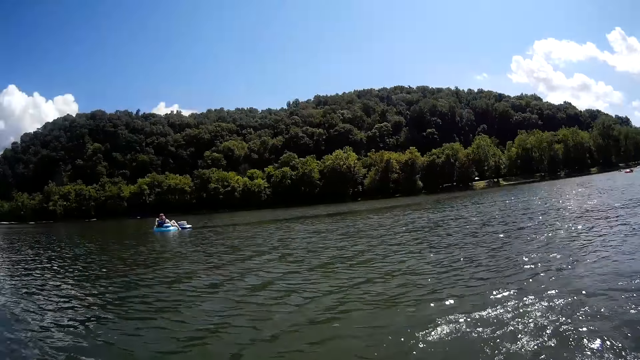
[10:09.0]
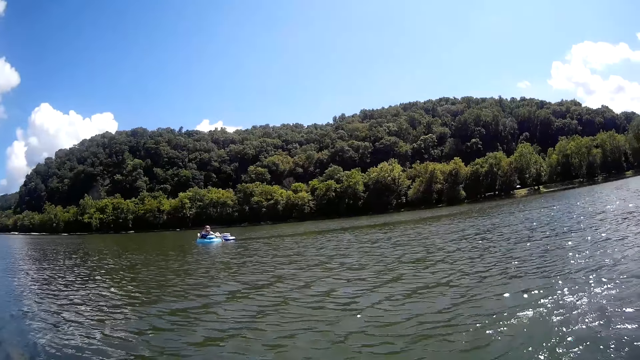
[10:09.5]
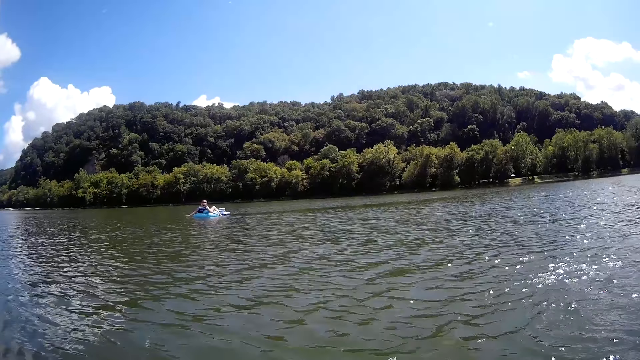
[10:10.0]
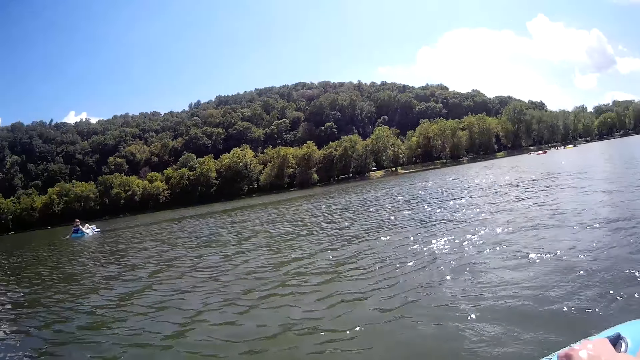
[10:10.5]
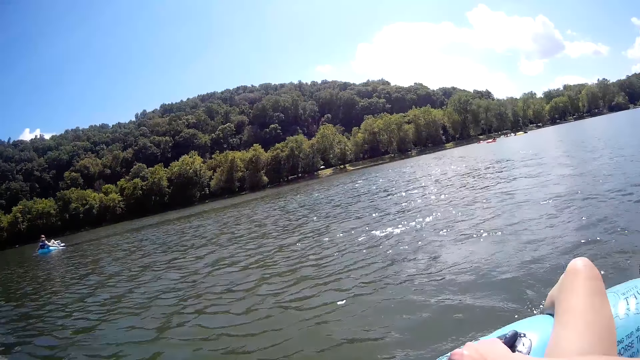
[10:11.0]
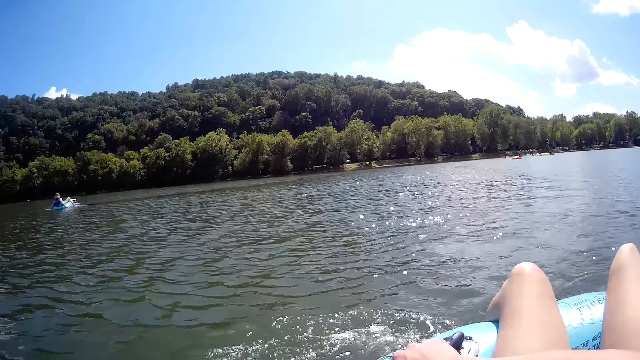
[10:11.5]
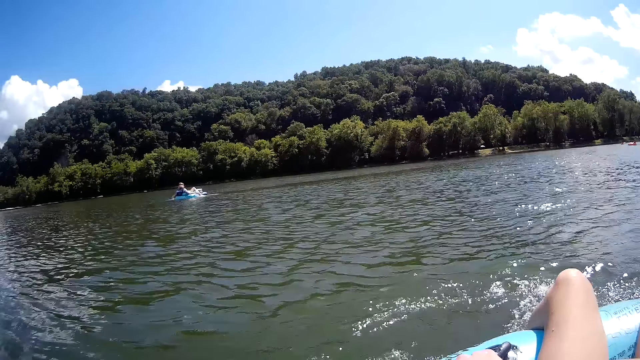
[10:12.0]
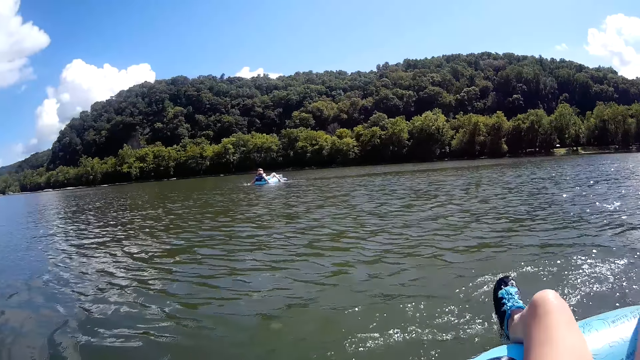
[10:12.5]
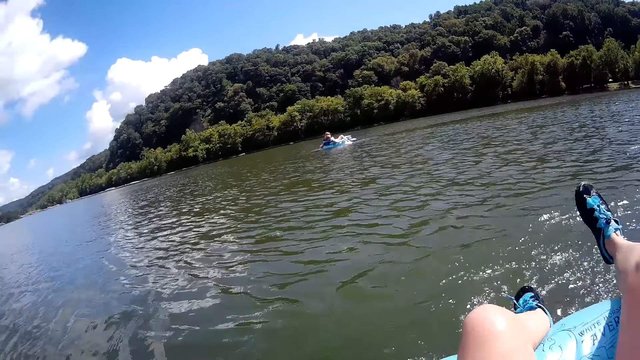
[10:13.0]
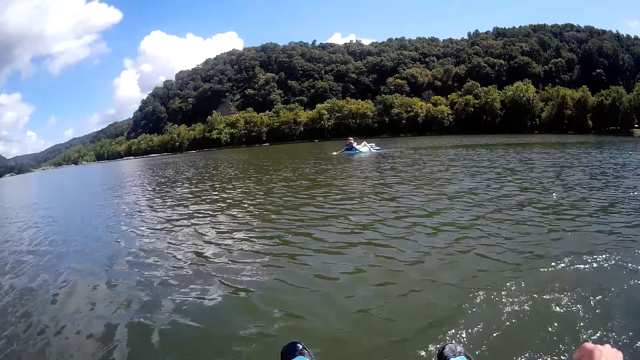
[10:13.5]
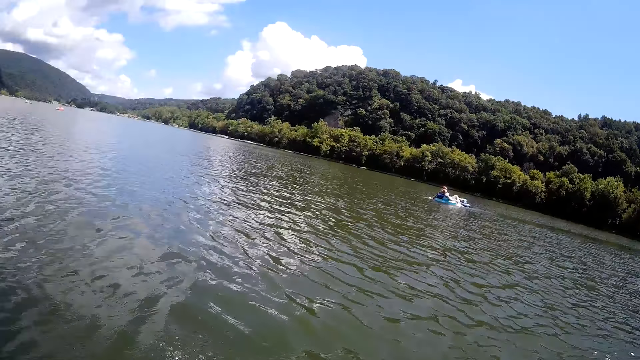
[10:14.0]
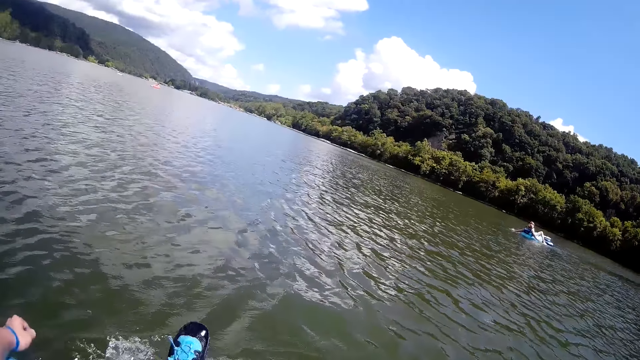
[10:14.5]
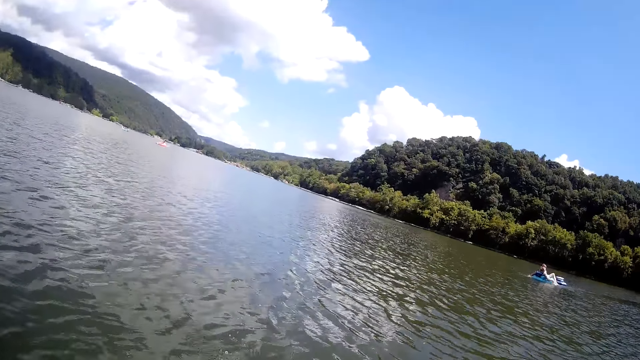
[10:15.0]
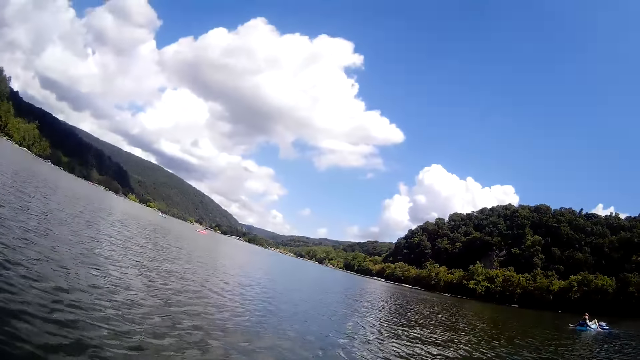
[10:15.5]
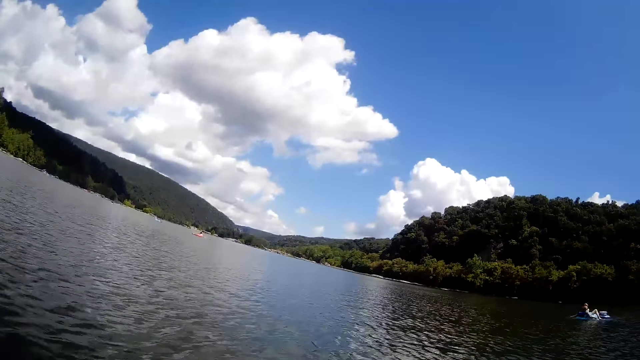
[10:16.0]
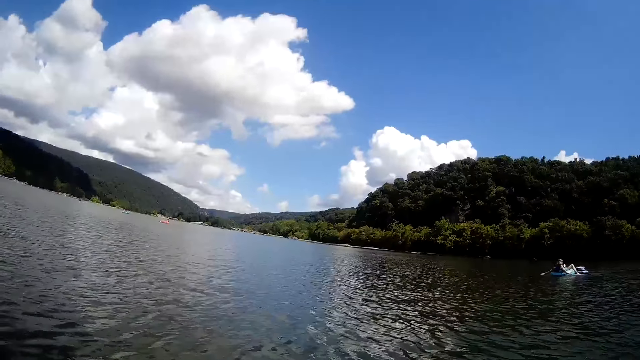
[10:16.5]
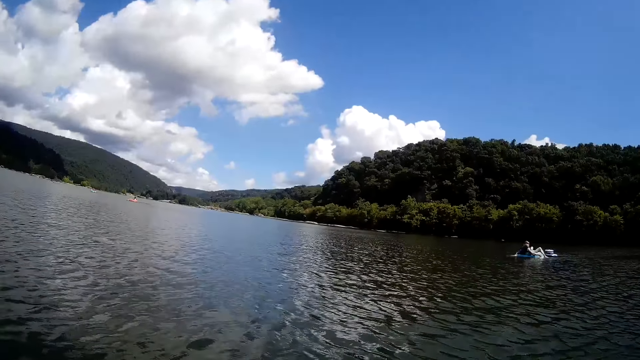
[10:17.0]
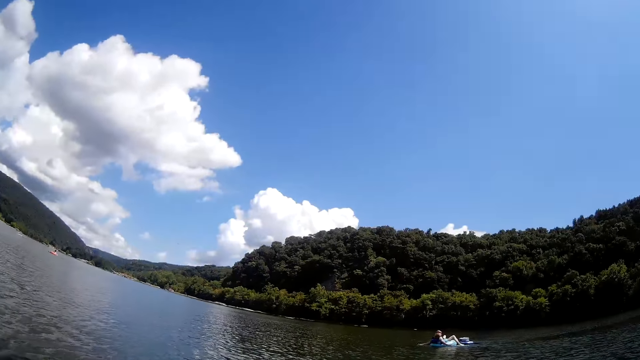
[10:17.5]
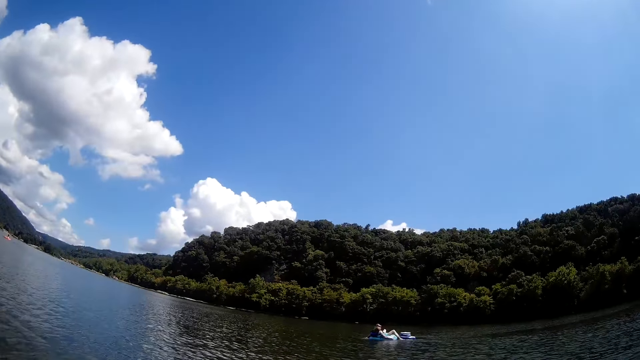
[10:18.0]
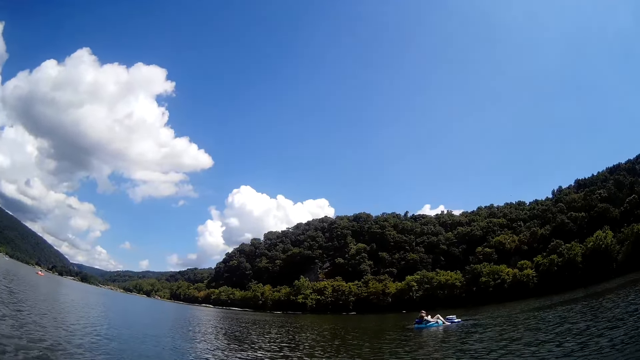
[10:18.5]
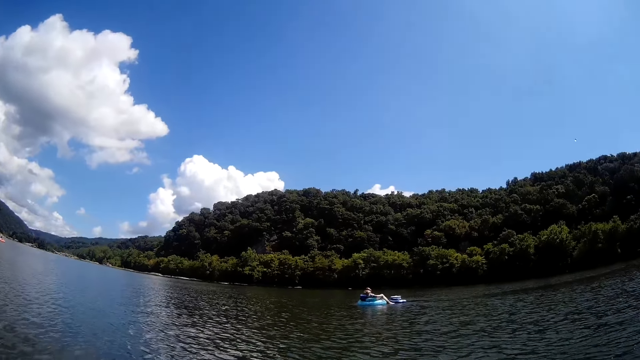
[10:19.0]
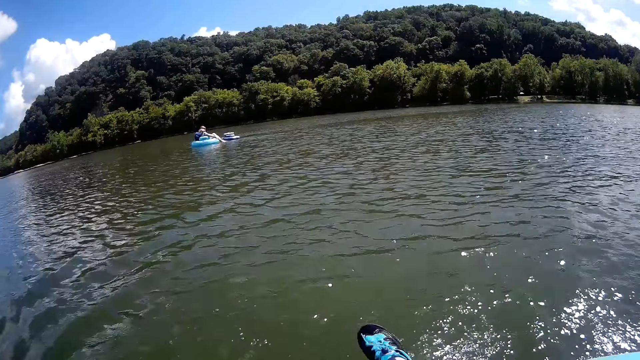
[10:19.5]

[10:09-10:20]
The camera wearer holds the floater with her right hand.

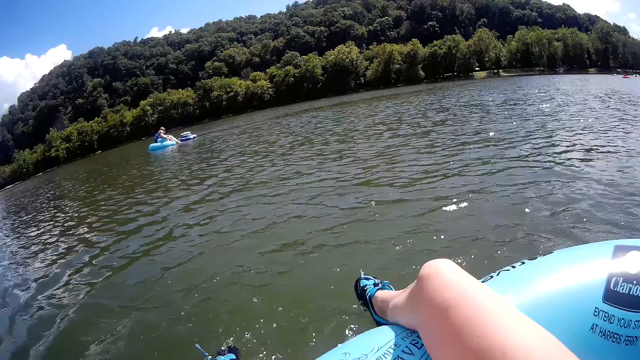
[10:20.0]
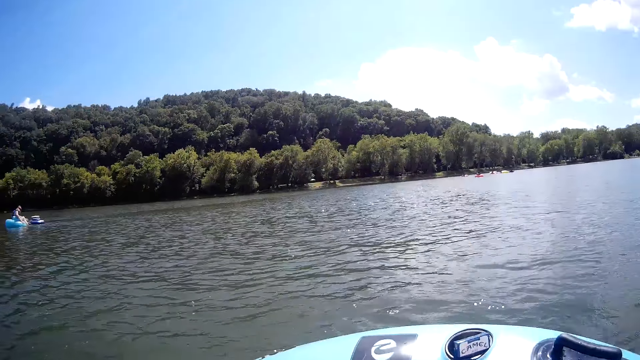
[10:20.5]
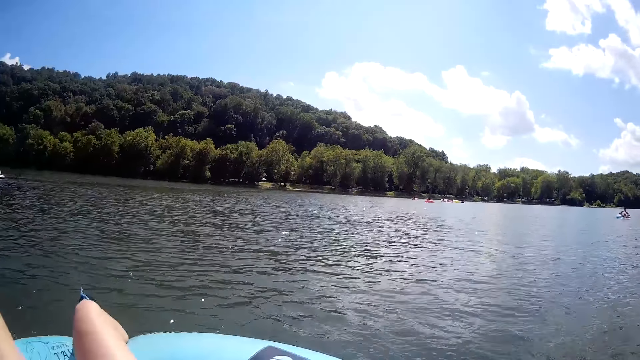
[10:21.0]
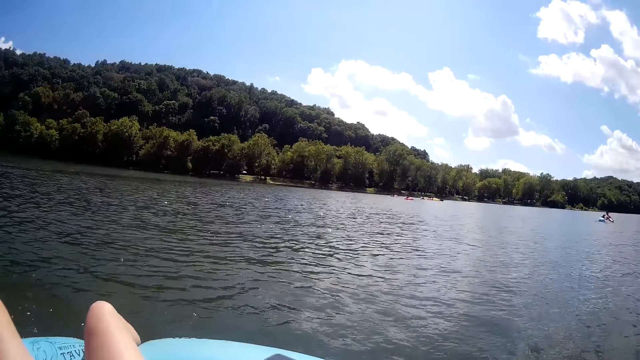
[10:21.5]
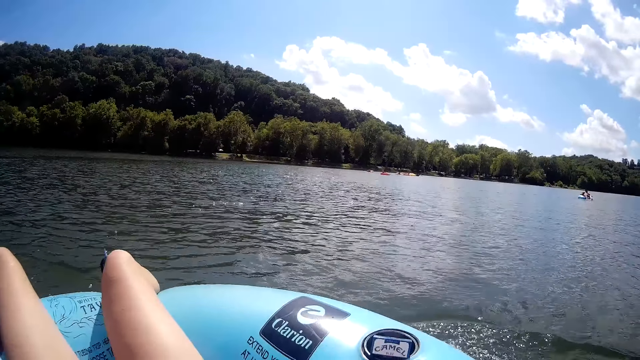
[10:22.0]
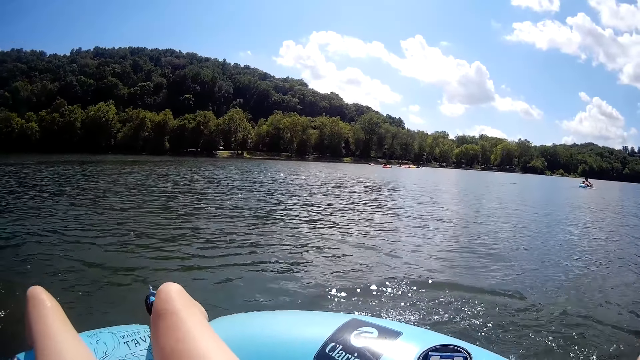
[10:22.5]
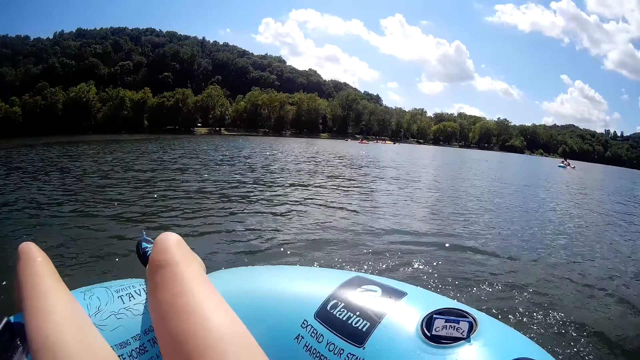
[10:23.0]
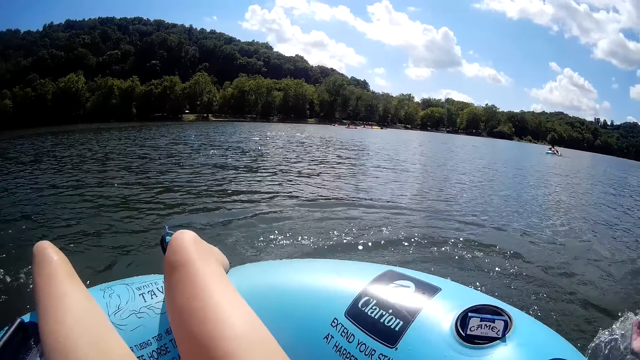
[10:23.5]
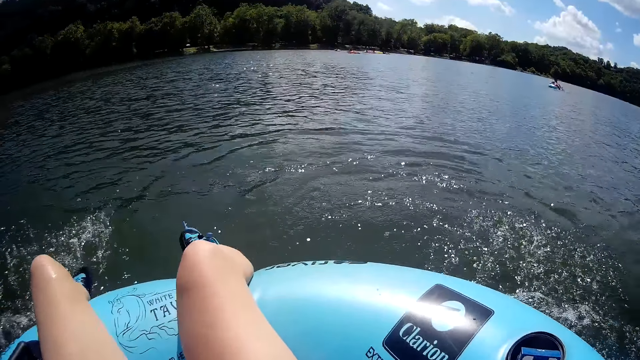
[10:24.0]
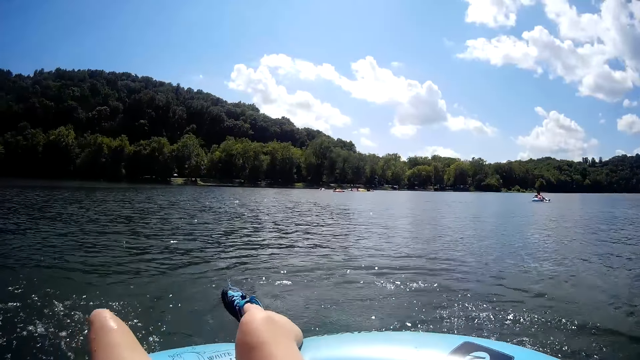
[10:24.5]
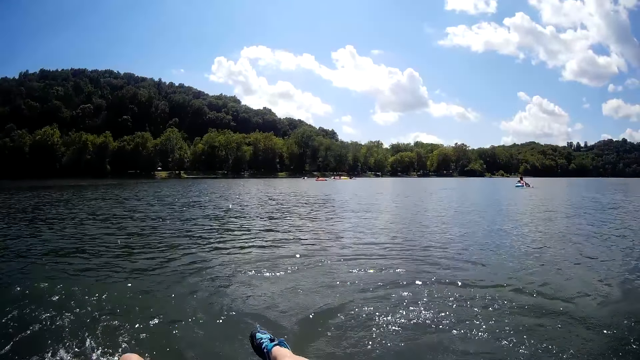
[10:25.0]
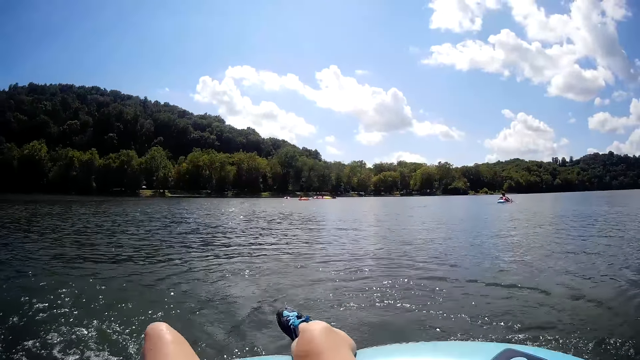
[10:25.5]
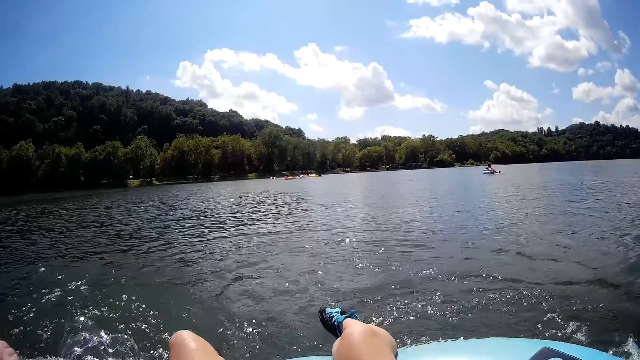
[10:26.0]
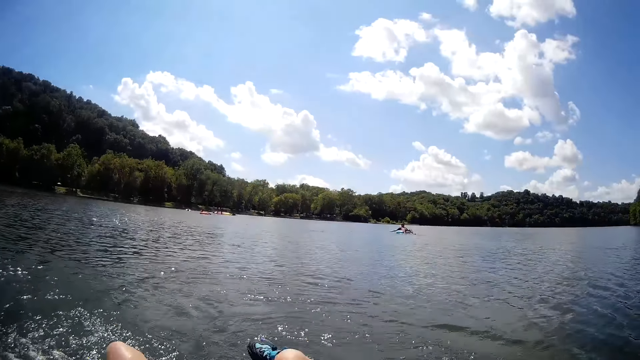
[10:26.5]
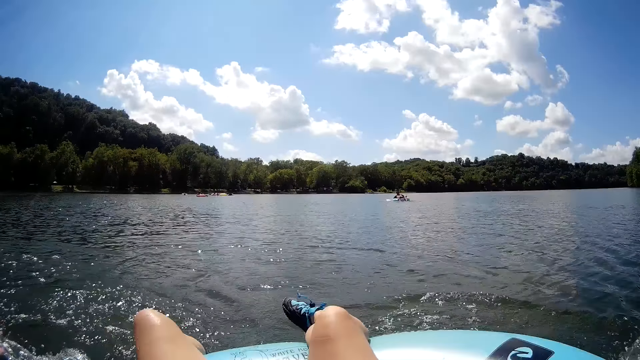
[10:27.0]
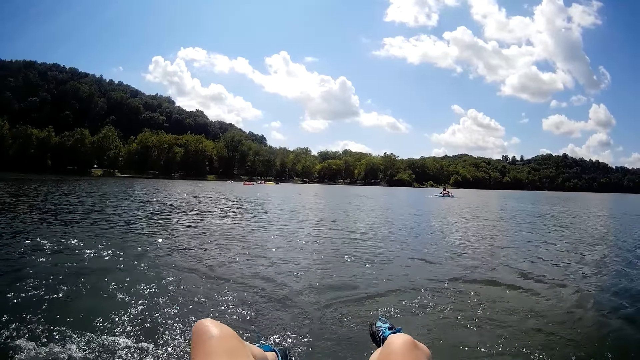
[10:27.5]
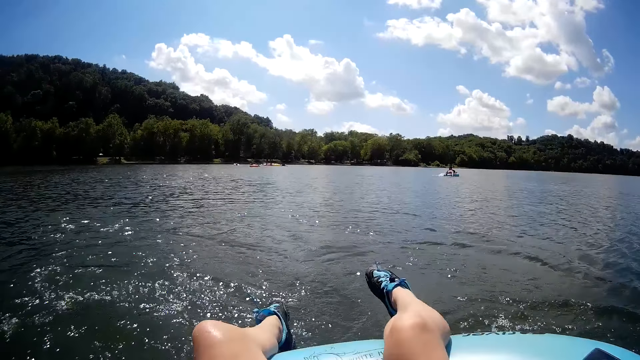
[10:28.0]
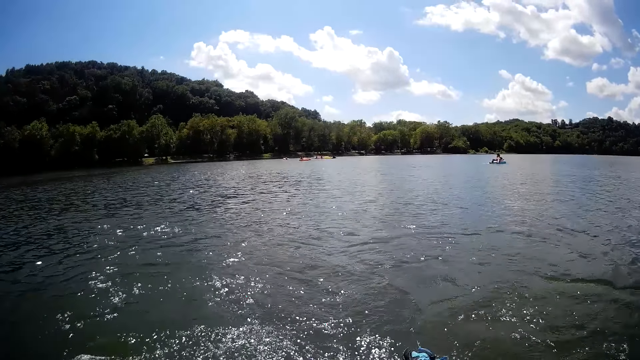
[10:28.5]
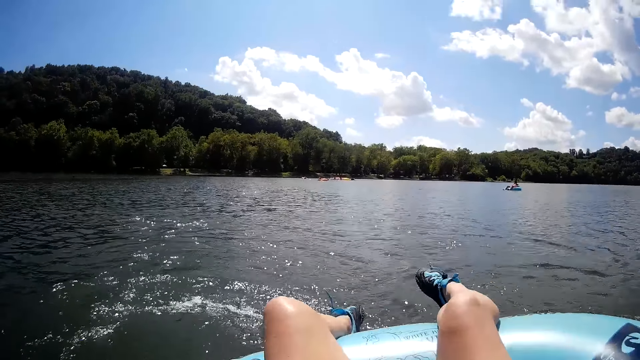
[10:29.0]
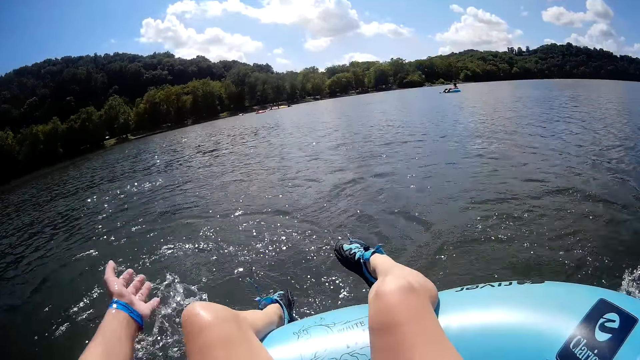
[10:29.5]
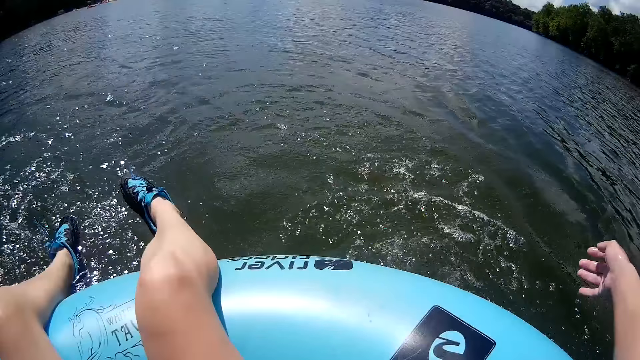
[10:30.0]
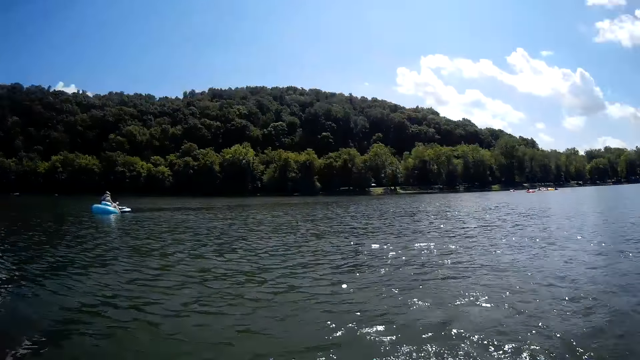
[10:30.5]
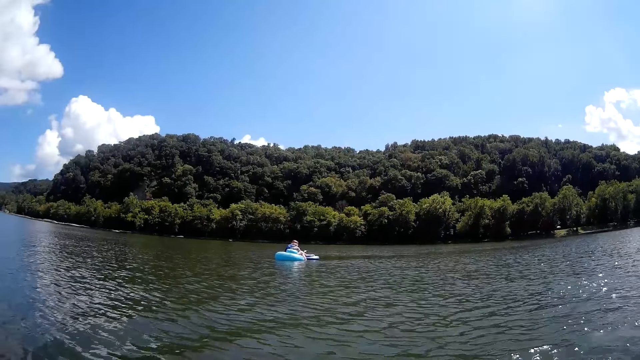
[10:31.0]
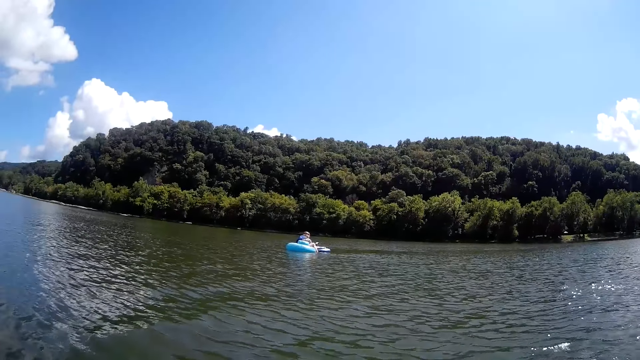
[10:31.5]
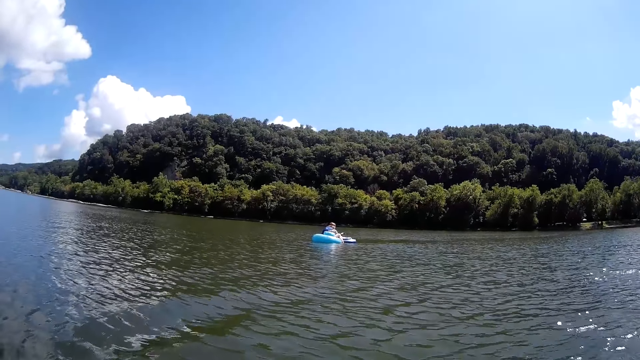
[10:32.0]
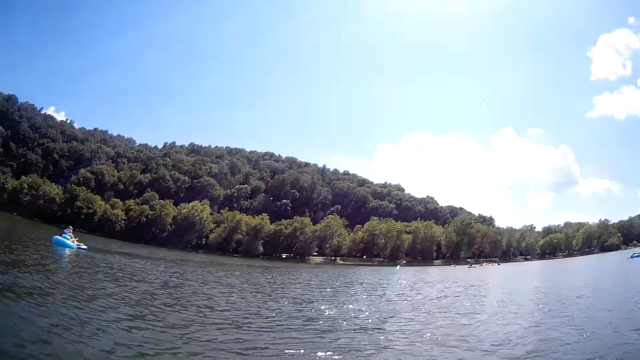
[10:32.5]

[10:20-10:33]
The camera wearer strokes the water with her right hand. She strokes the water with her left hand.
